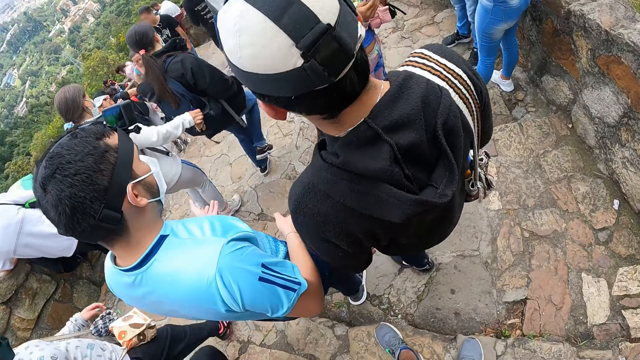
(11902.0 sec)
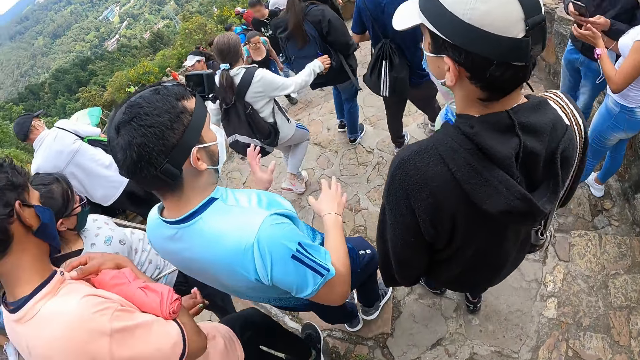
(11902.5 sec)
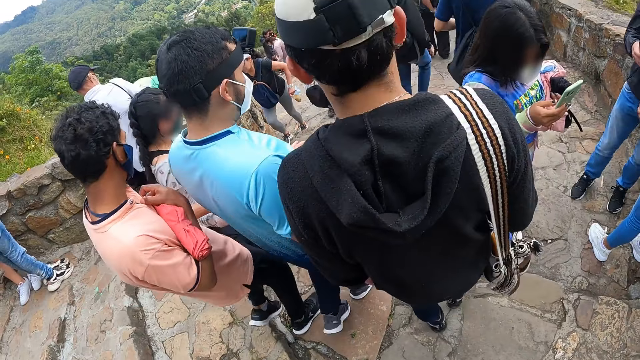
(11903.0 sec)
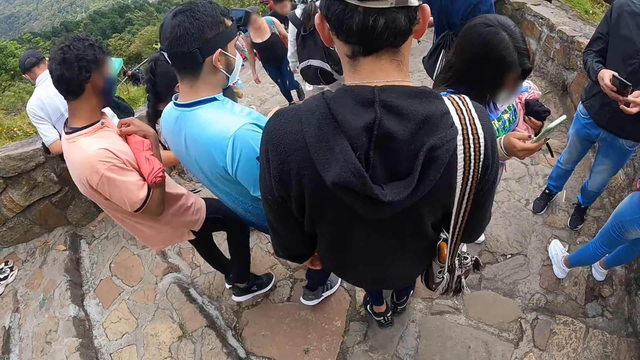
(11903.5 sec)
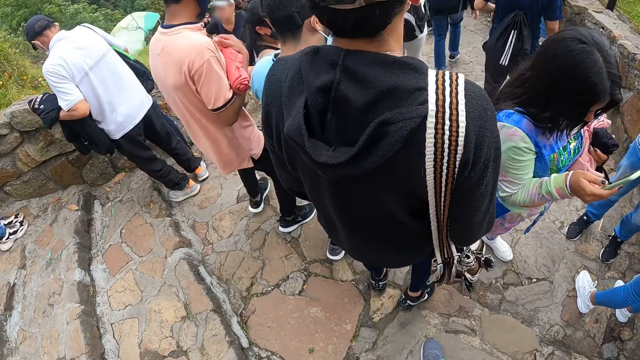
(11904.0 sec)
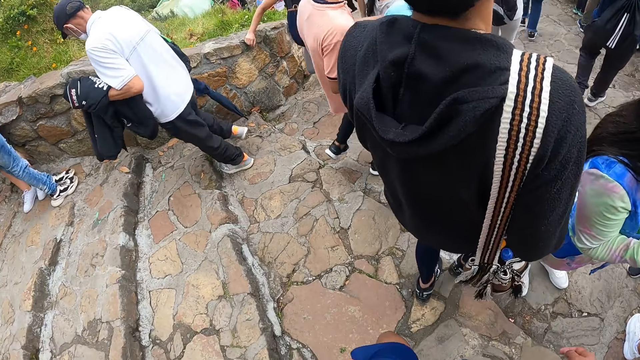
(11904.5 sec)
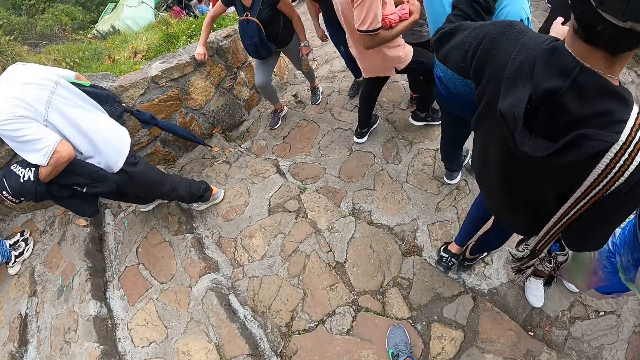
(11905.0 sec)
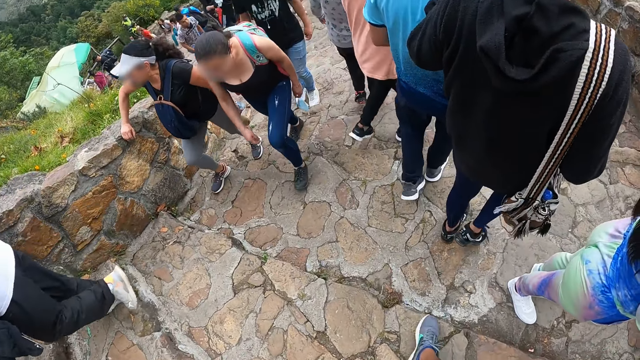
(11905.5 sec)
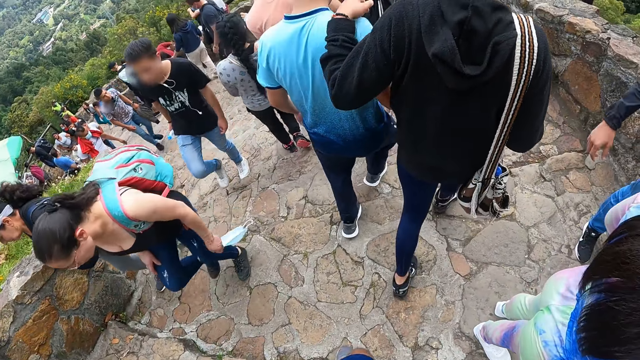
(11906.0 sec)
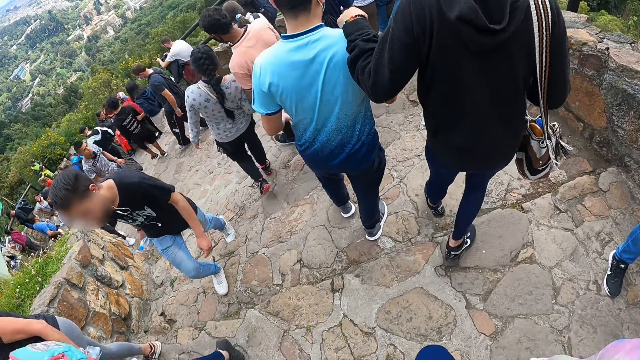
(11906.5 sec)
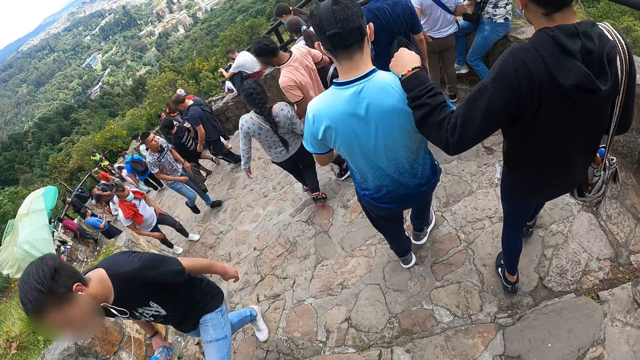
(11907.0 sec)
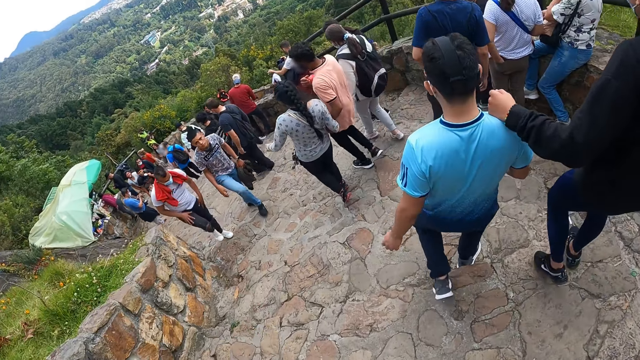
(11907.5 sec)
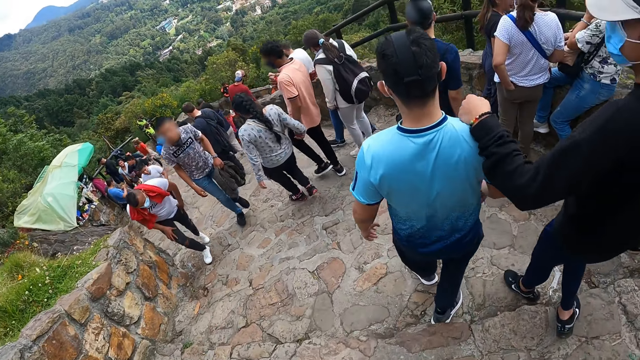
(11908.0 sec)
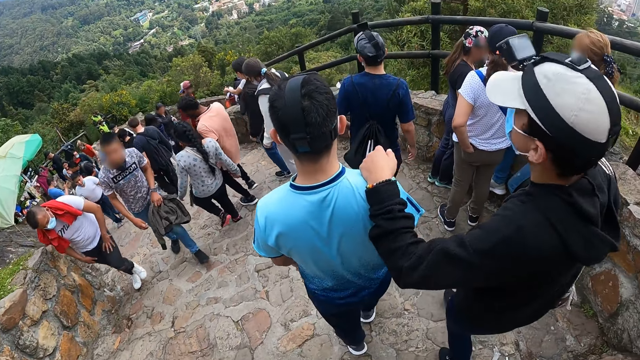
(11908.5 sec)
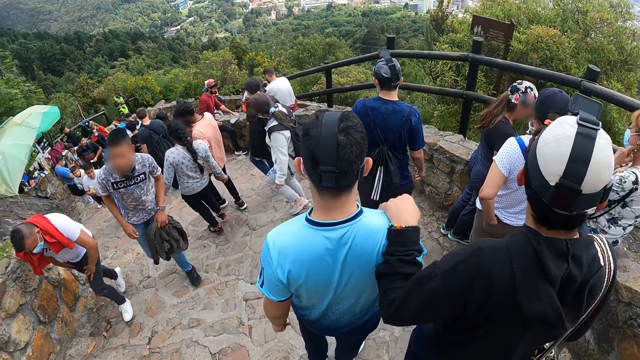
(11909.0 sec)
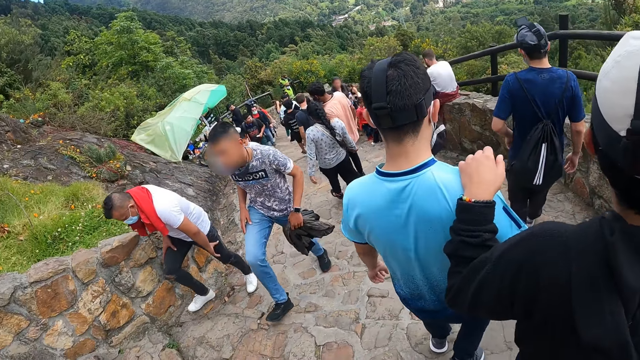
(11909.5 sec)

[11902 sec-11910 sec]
The man places his left hand on another man.

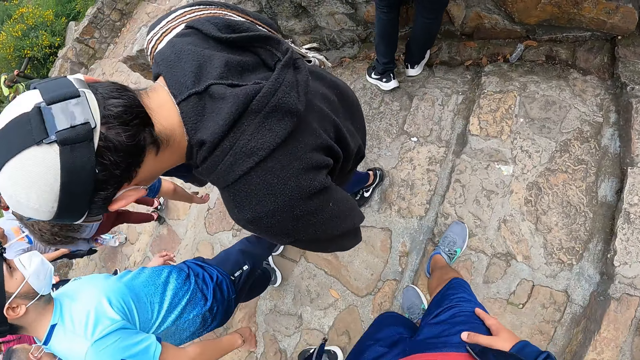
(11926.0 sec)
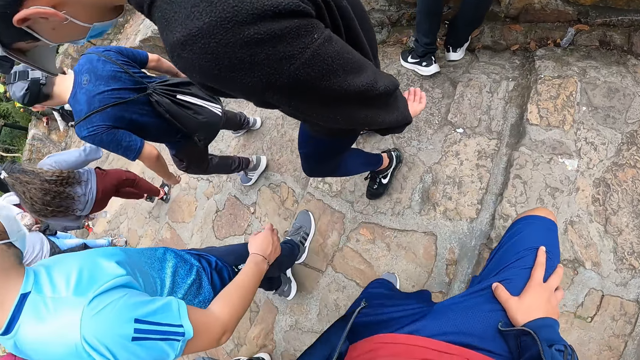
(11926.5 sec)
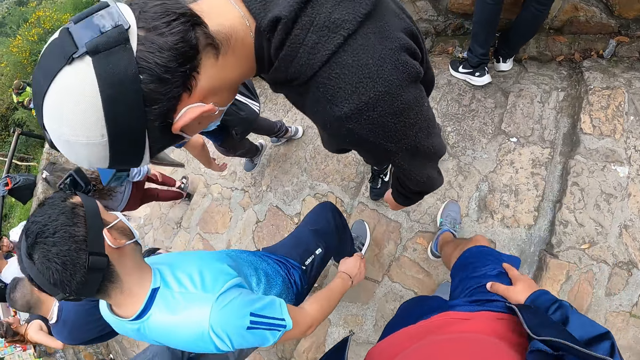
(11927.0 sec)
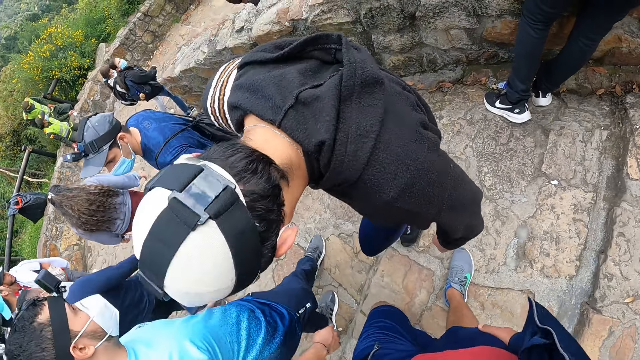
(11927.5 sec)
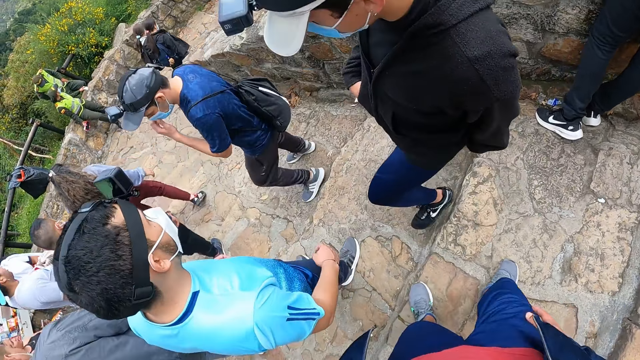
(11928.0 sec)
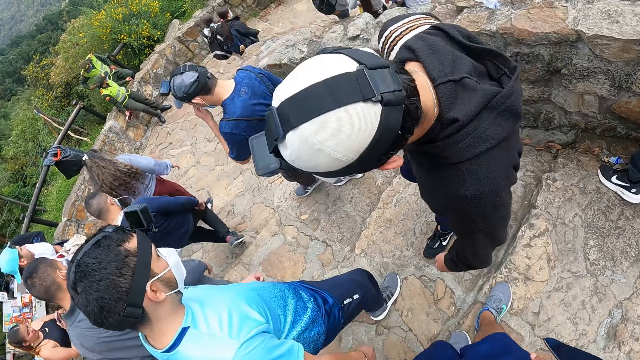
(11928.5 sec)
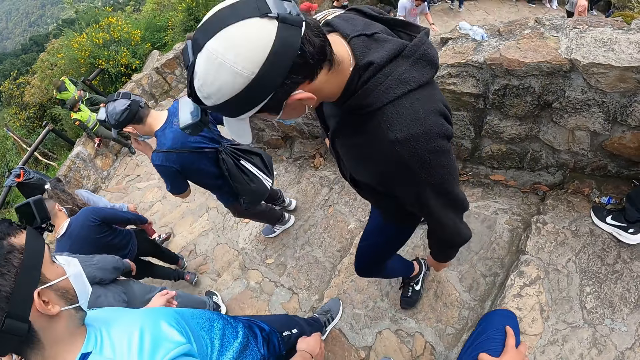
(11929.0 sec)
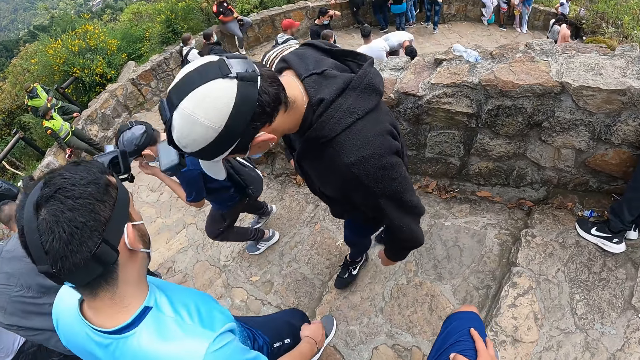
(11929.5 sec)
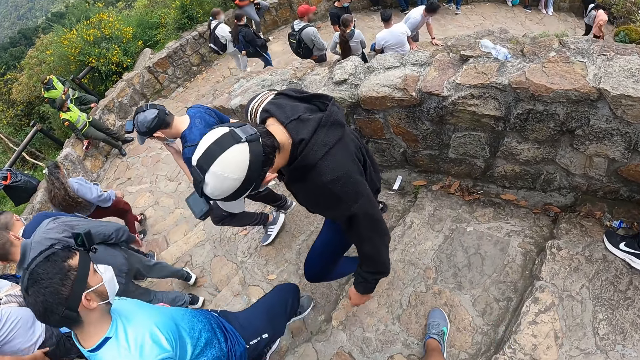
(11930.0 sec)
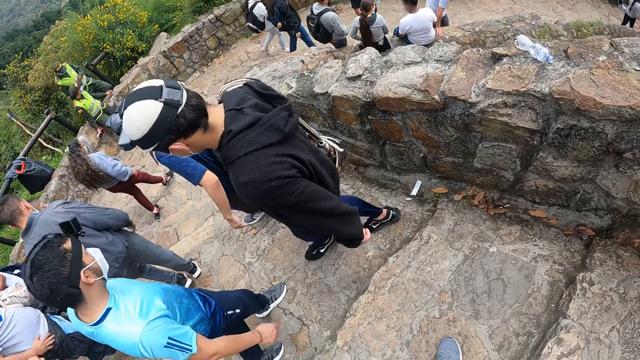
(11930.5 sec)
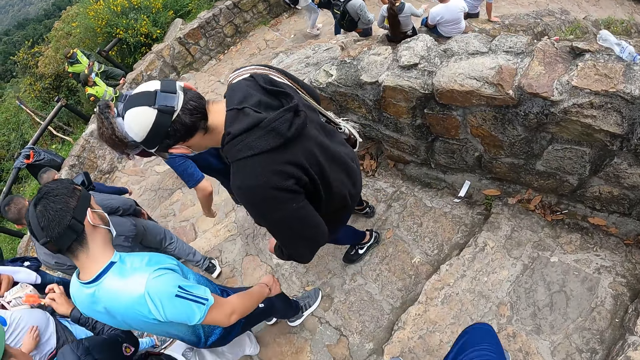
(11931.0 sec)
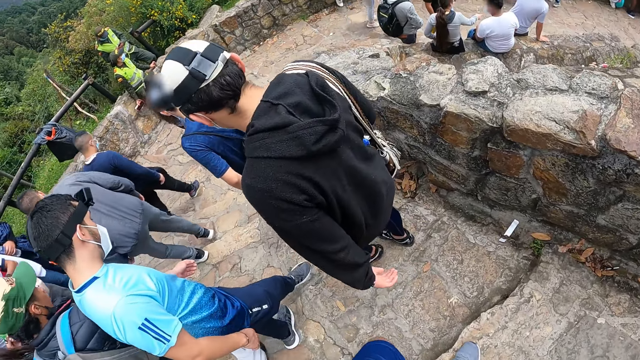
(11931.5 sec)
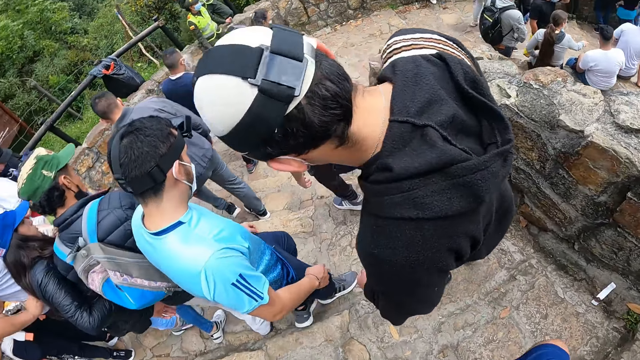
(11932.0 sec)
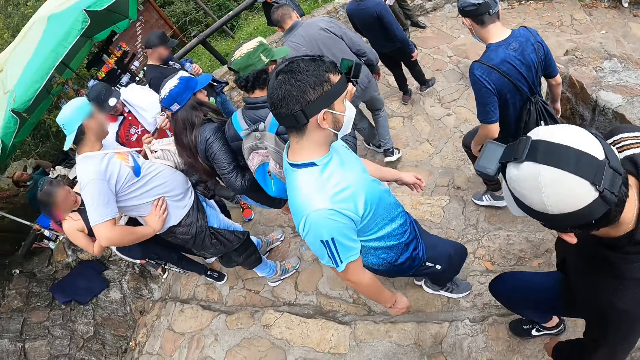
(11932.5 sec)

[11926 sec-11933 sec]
A man touches a mask on his face with his left hand.

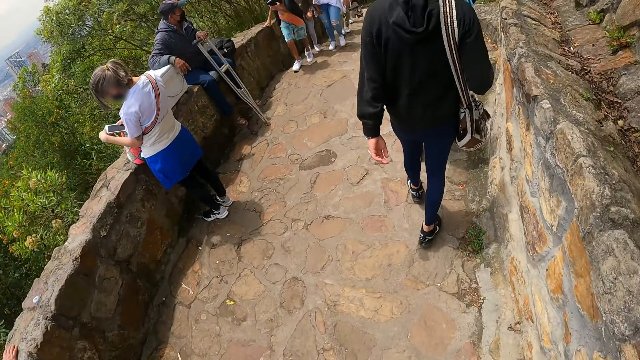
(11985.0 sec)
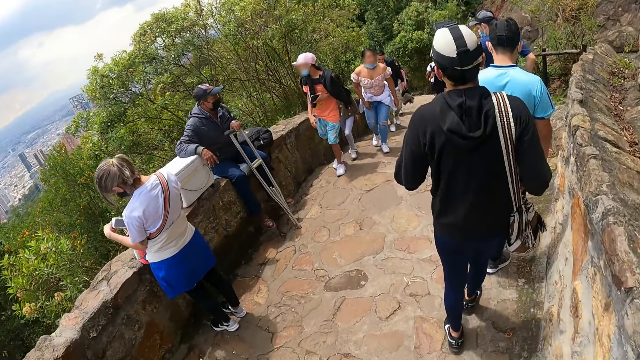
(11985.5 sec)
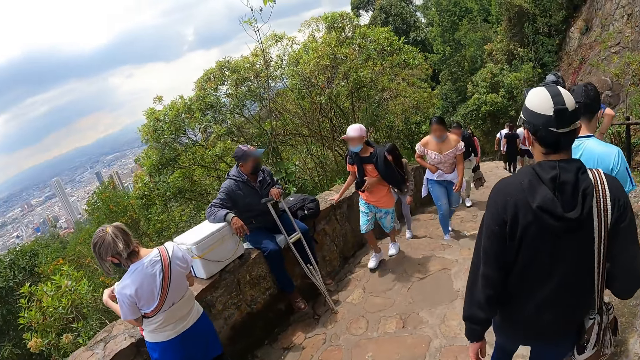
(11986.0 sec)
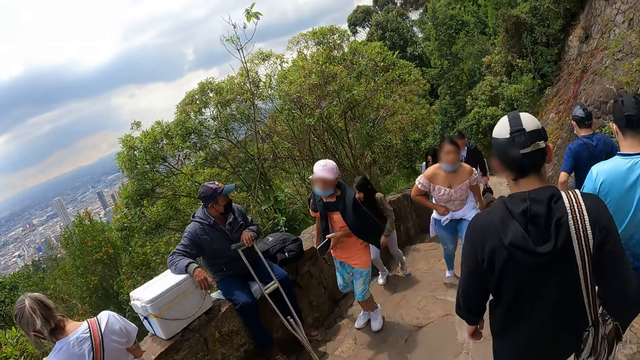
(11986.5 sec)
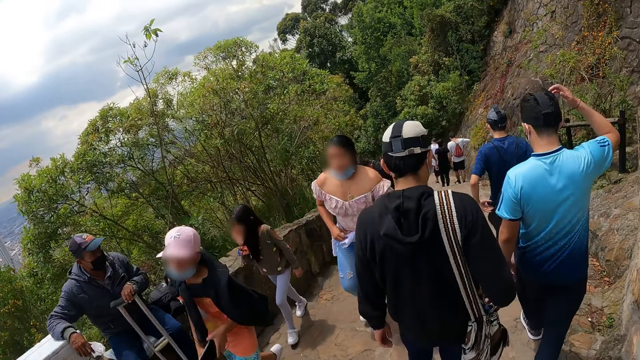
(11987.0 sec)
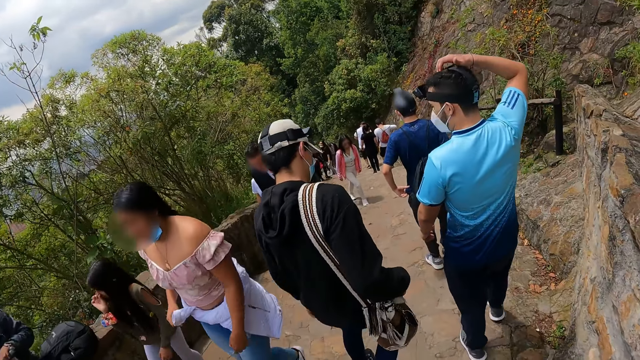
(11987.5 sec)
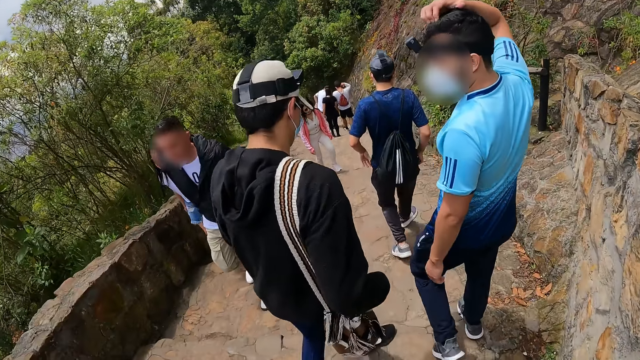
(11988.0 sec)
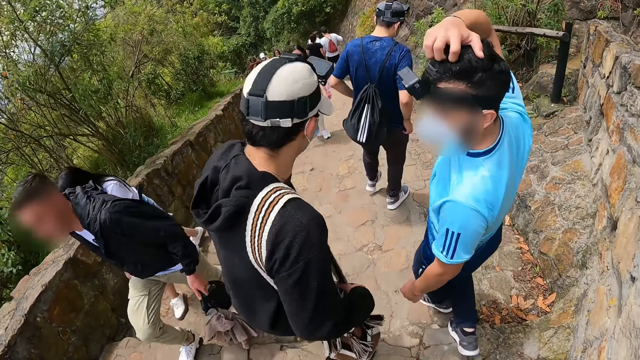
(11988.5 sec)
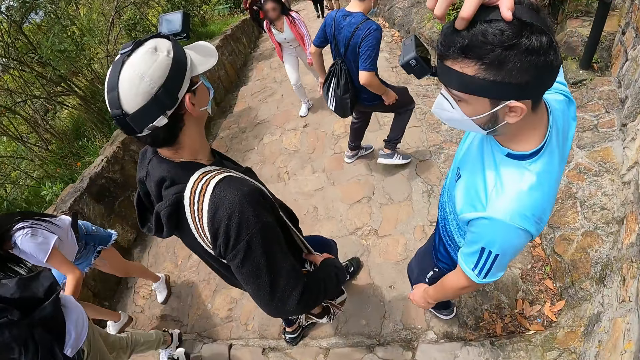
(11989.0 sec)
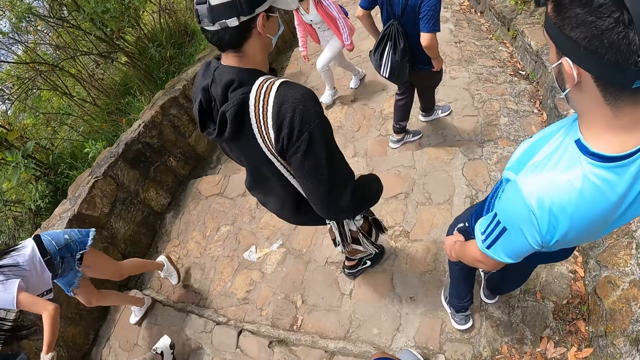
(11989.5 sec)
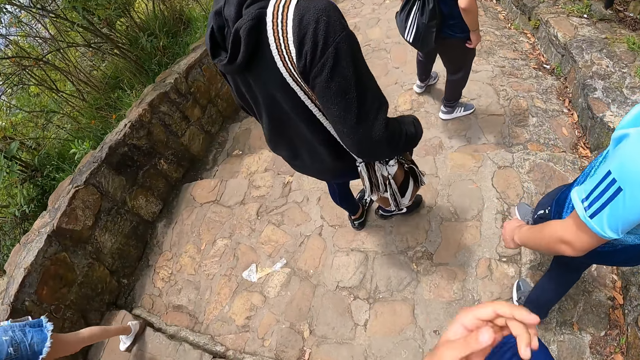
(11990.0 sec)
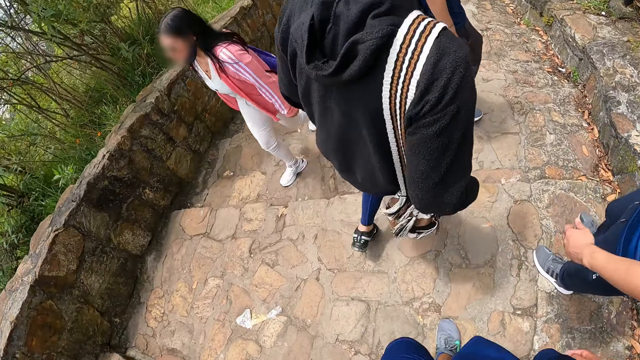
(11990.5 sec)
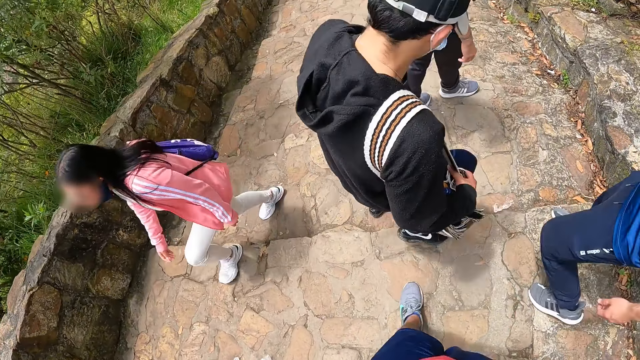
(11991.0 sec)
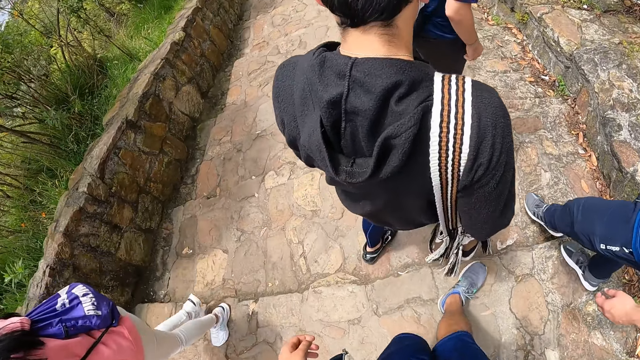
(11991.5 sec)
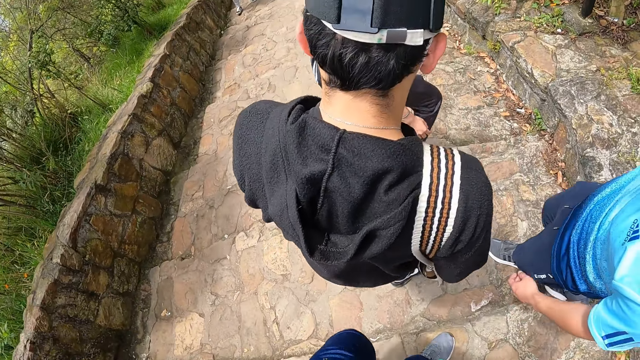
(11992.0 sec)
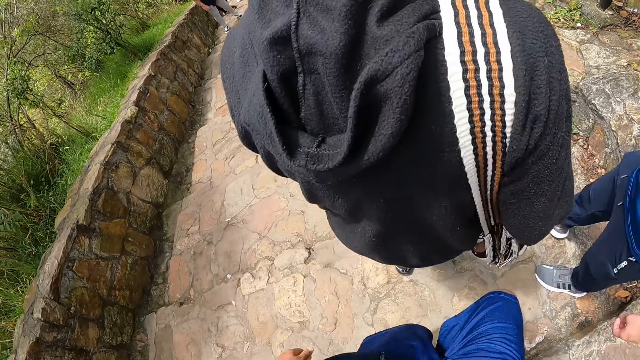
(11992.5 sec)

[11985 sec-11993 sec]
The man touches his hair with his right hand.
